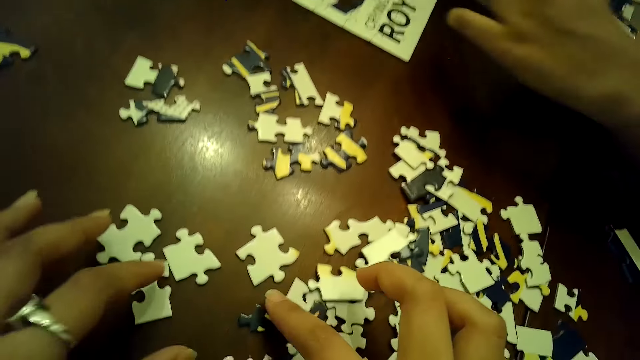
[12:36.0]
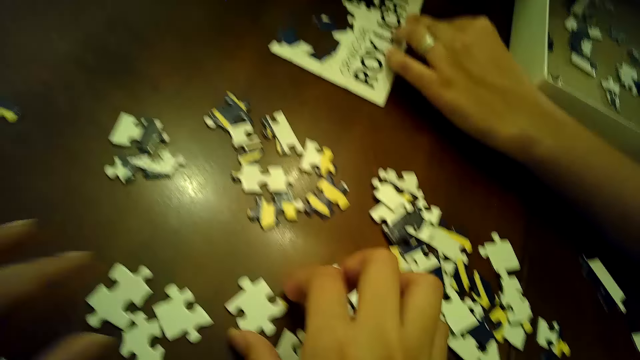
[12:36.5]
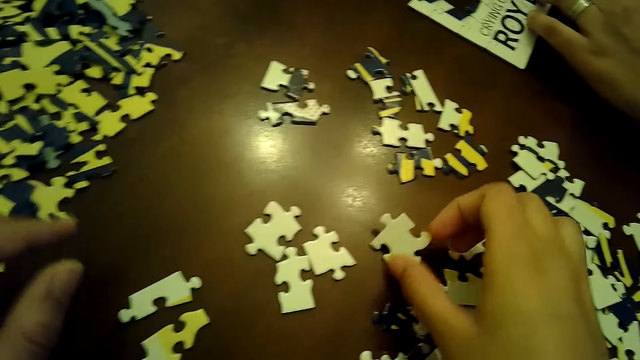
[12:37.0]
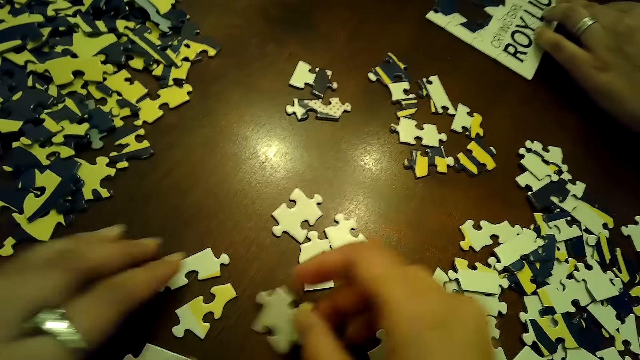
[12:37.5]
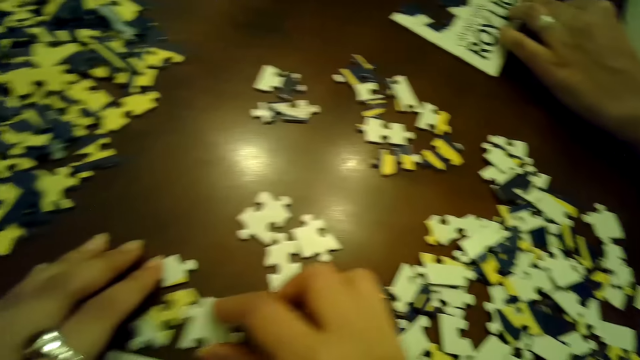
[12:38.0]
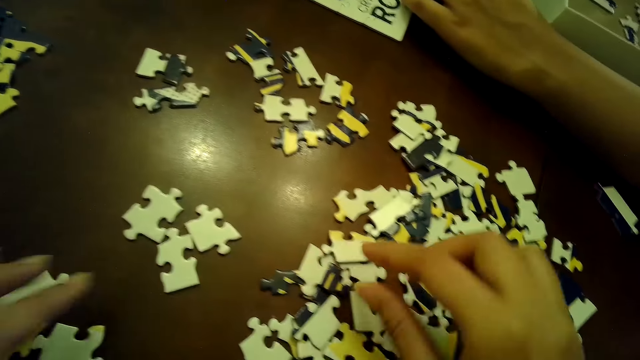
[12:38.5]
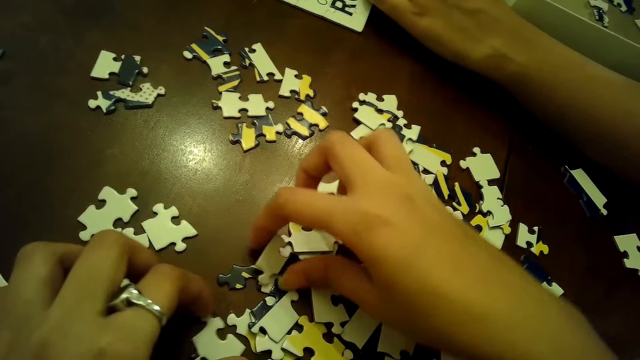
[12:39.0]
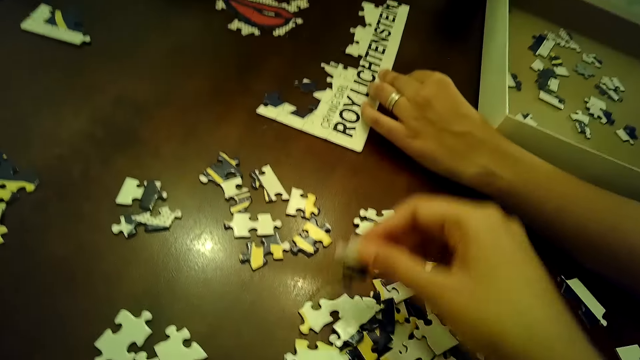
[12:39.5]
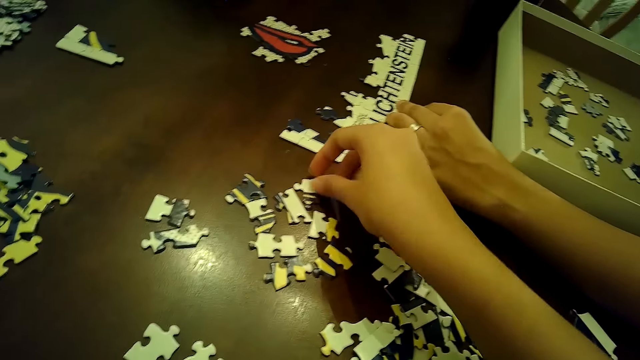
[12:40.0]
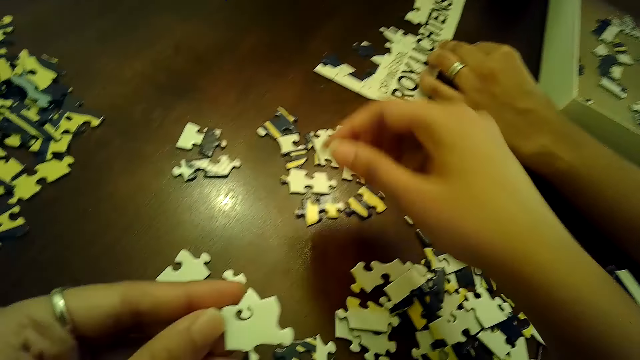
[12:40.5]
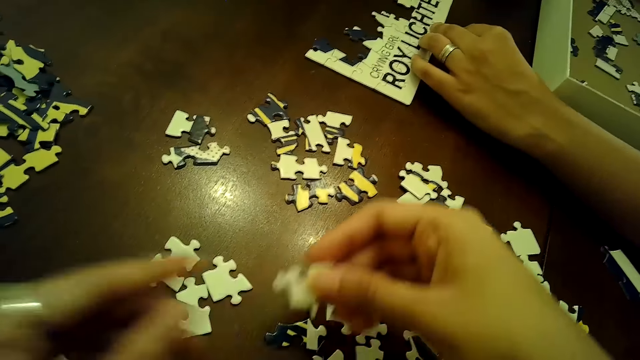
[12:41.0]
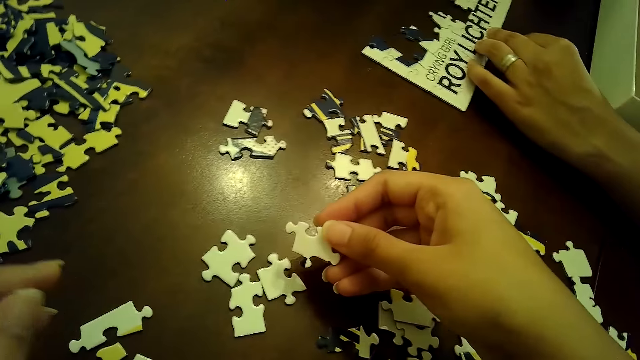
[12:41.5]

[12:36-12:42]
A woman fixes the puzzle piece into the puzzle tile on the table with both hands. The camera wearer moves some puzzle pieces with both hands.

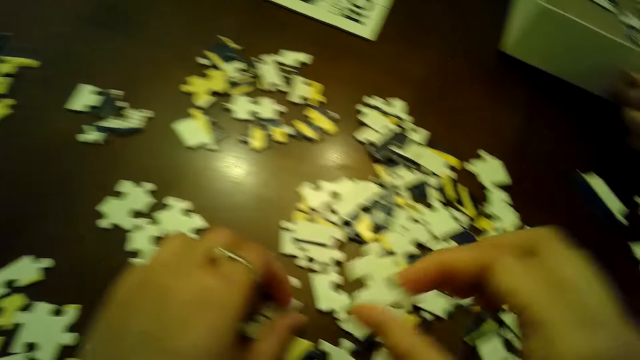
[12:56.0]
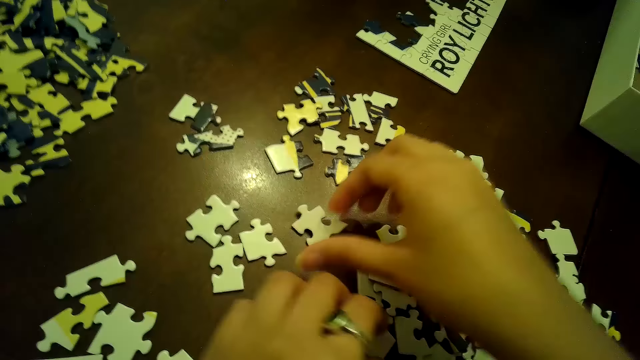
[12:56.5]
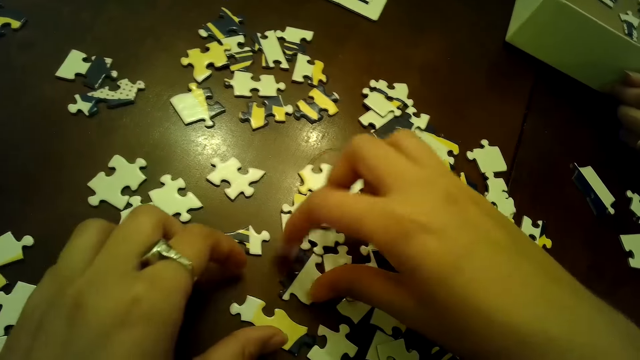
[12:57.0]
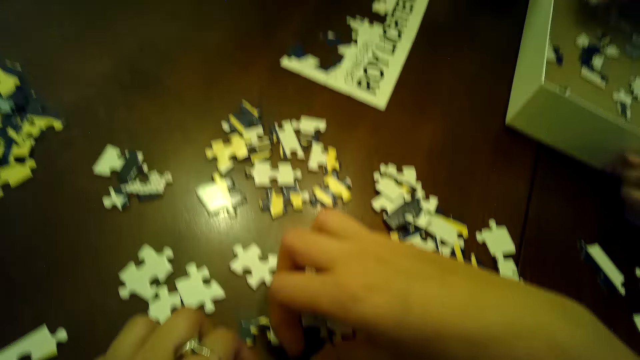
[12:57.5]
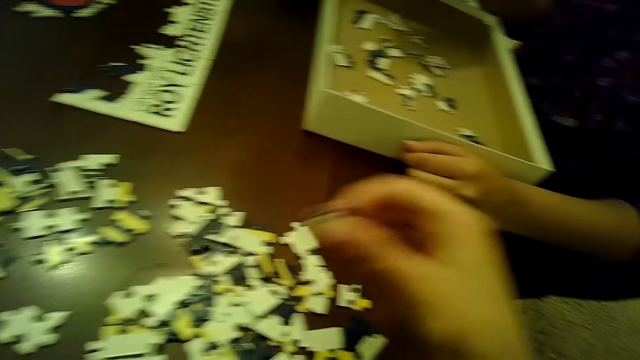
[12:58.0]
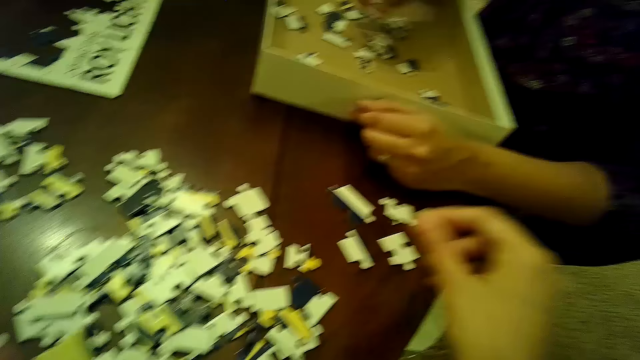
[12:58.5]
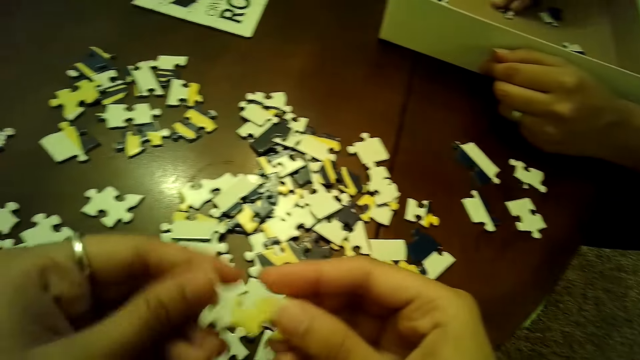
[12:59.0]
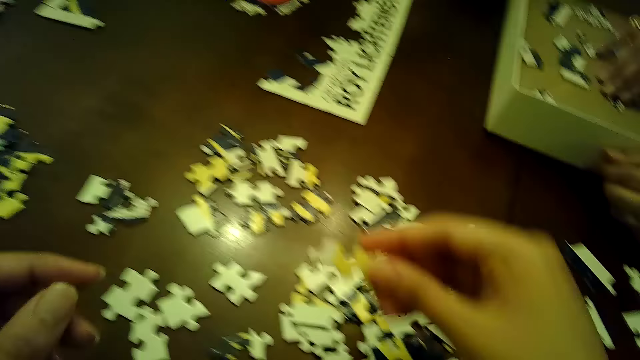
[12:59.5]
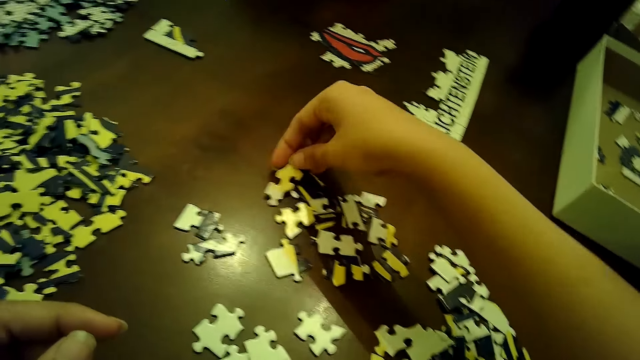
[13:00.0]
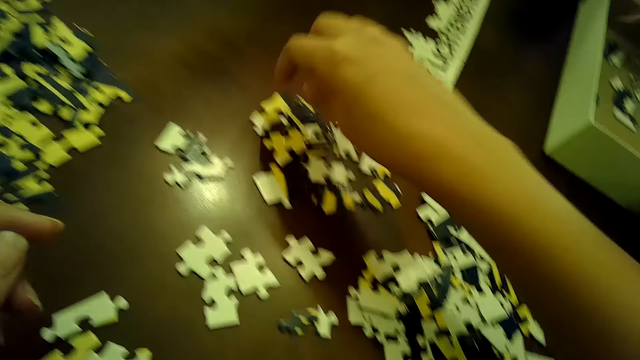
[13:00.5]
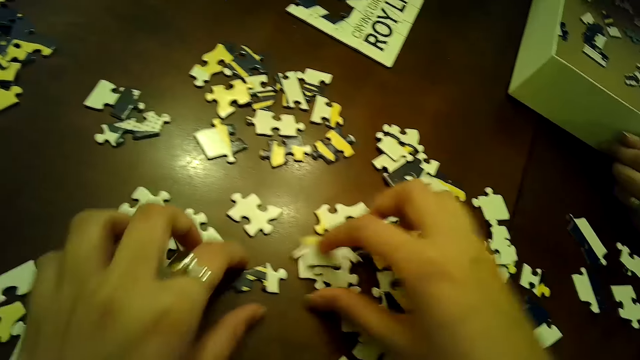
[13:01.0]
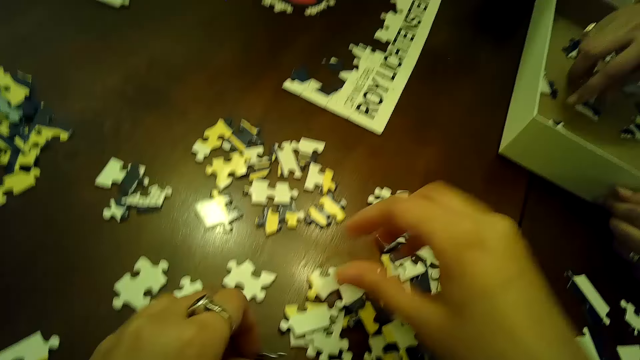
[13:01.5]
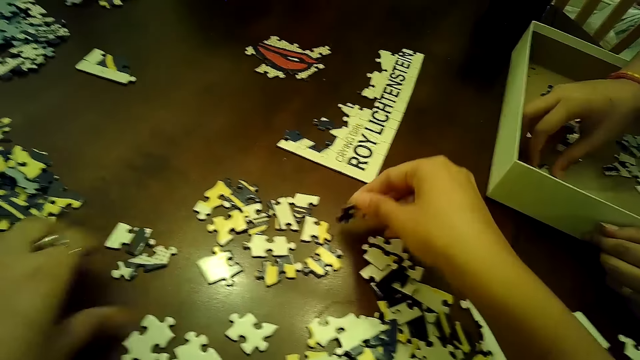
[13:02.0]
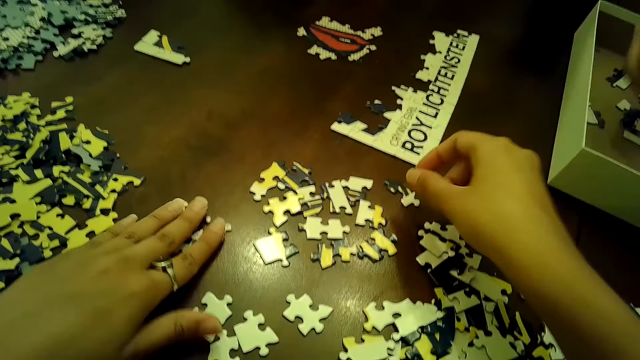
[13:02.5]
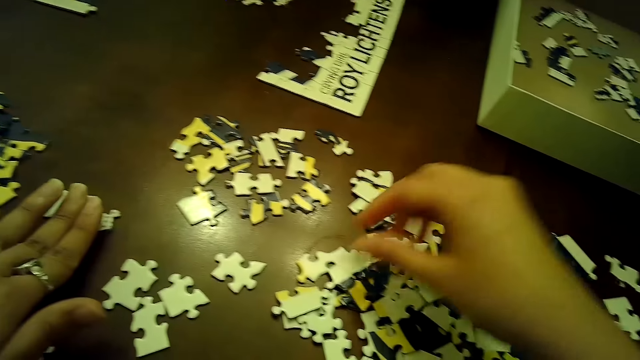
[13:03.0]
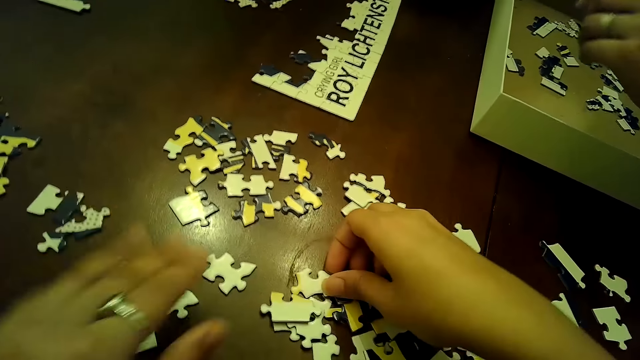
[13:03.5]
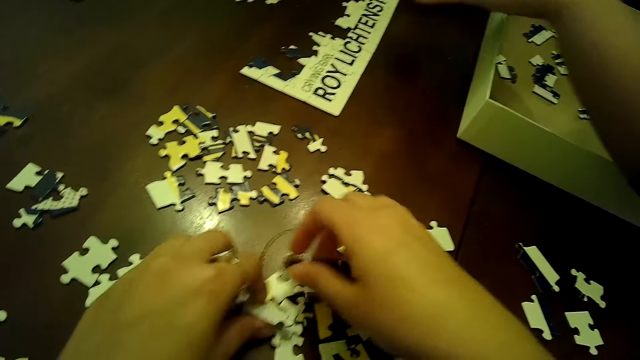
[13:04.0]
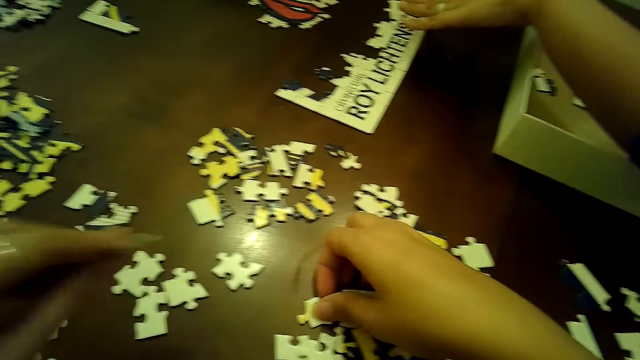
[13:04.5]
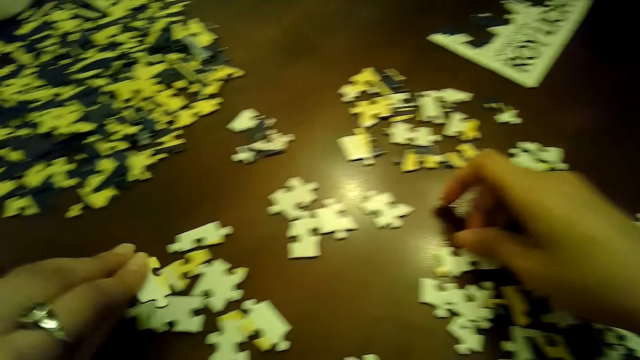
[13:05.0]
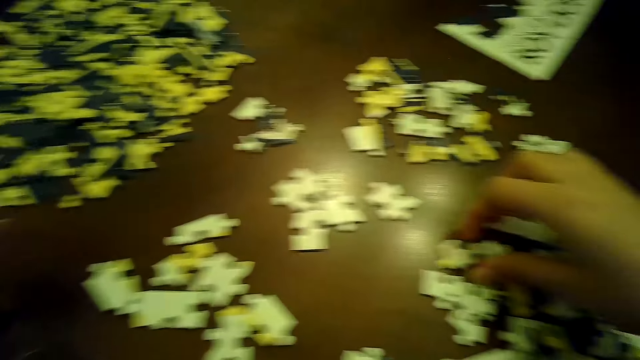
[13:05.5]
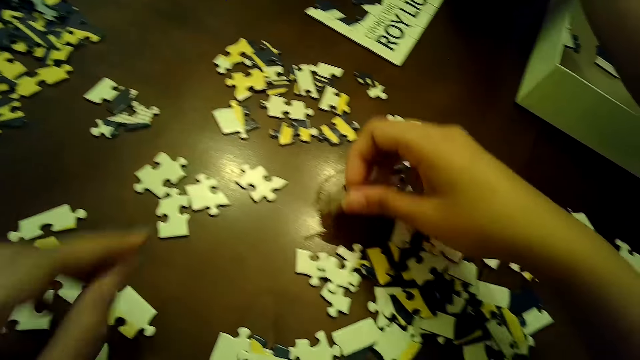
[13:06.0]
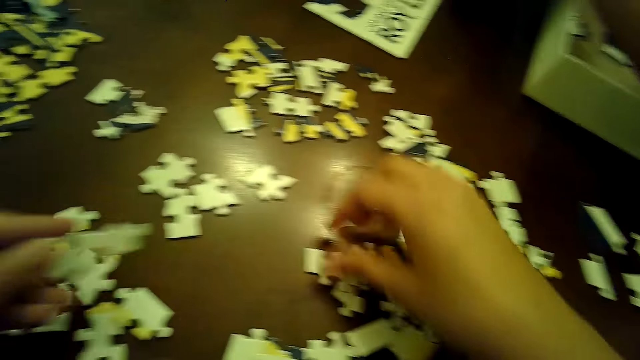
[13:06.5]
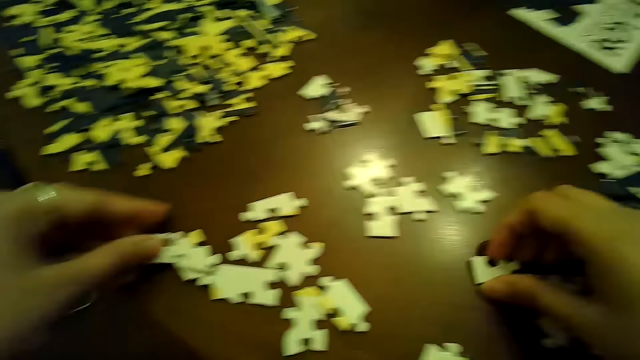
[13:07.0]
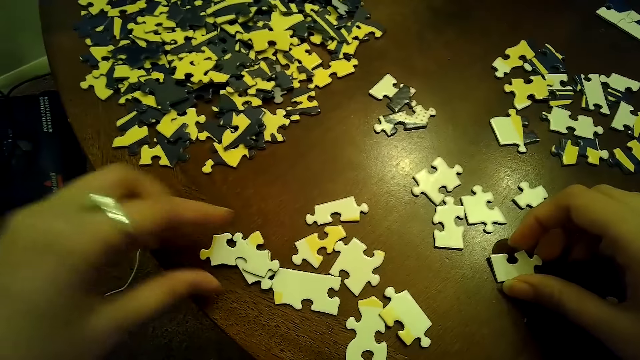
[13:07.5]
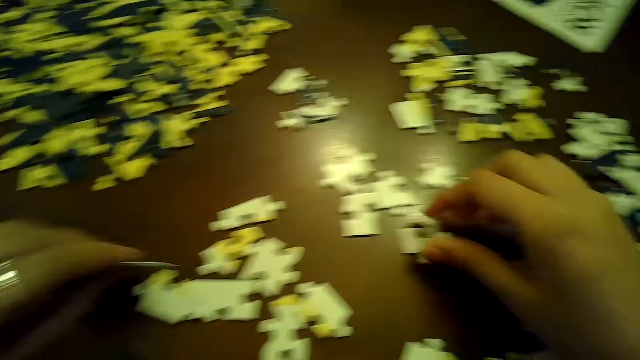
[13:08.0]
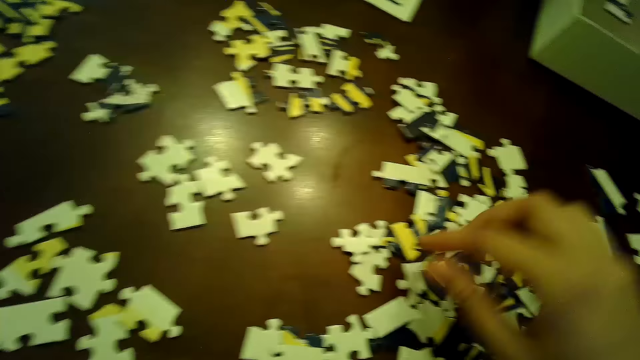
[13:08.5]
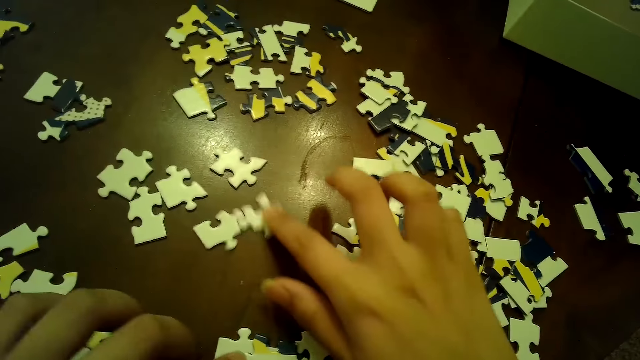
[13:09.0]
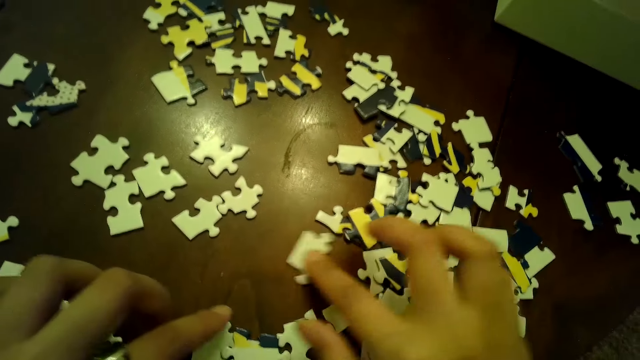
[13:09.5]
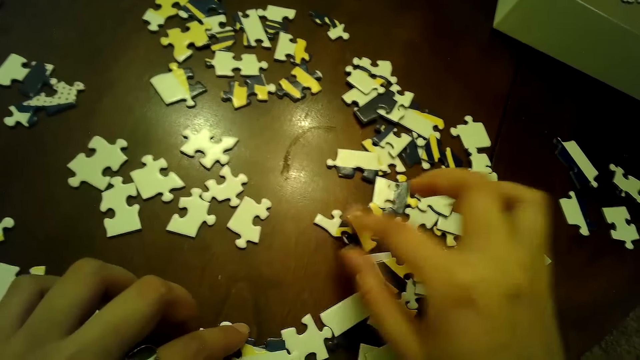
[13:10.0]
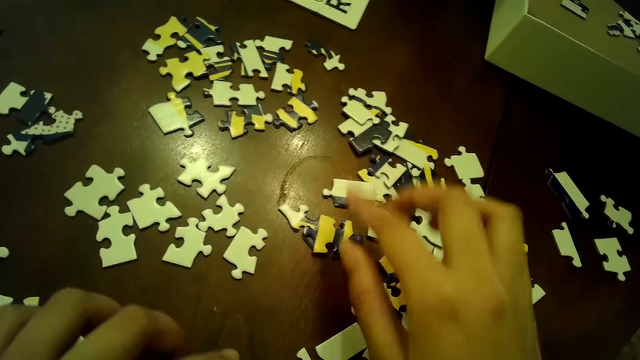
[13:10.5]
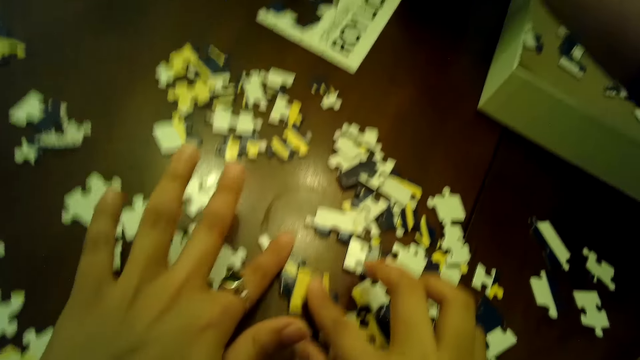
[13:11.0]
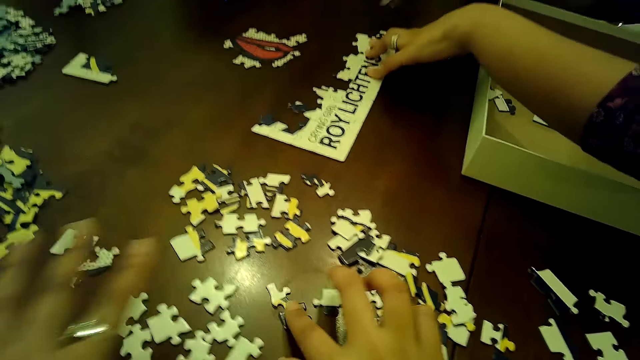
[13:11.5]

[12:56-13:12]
A woman drops a puzzle piece with her right hand. The woman picks a puzzle piece from the box with her right hand.
